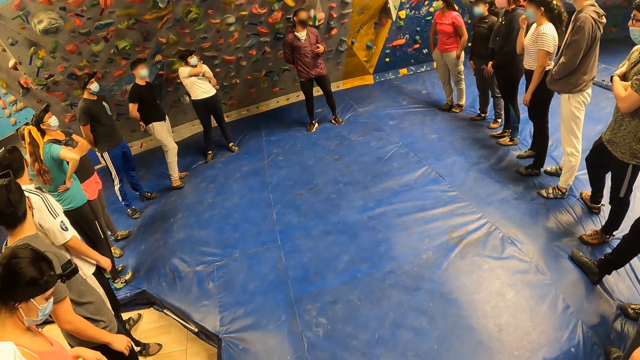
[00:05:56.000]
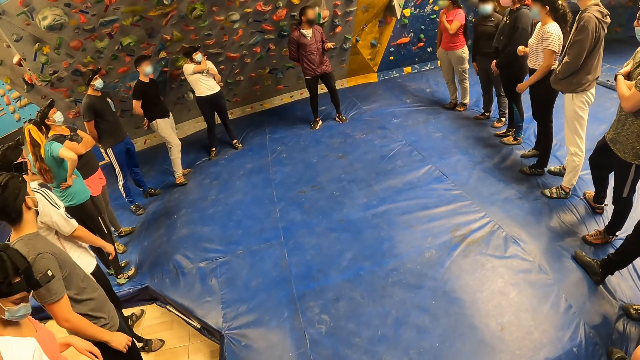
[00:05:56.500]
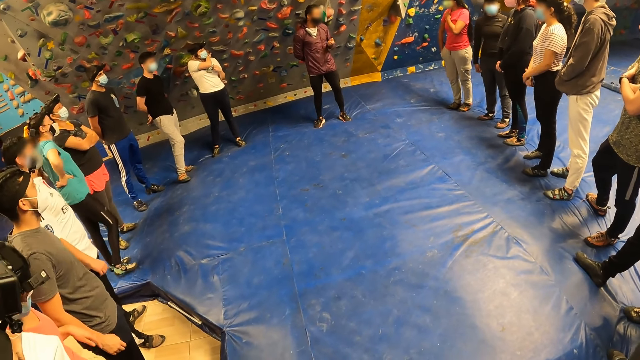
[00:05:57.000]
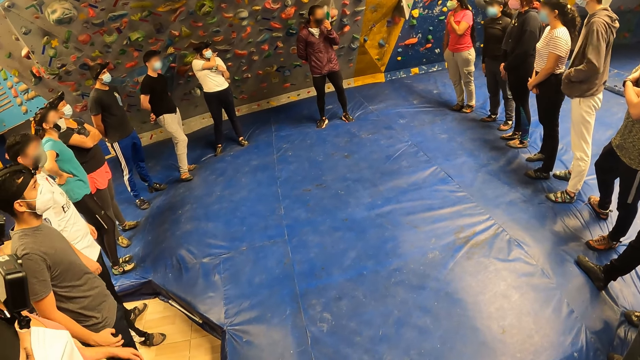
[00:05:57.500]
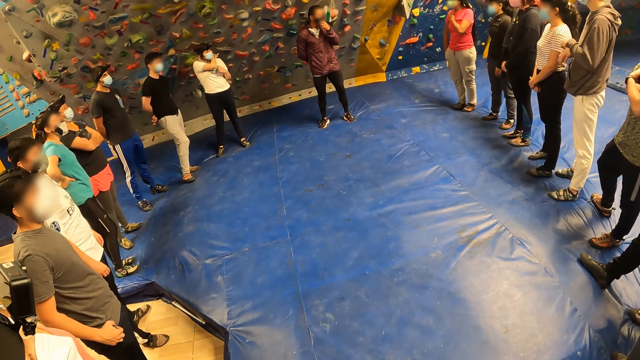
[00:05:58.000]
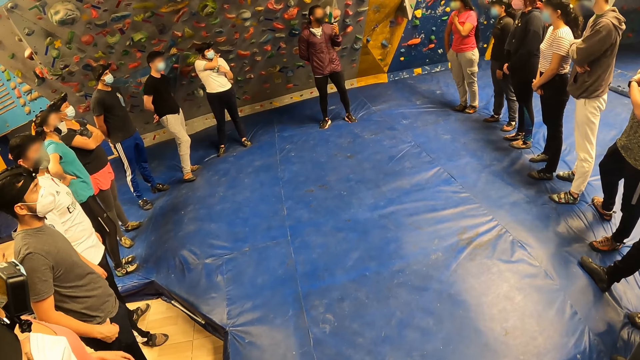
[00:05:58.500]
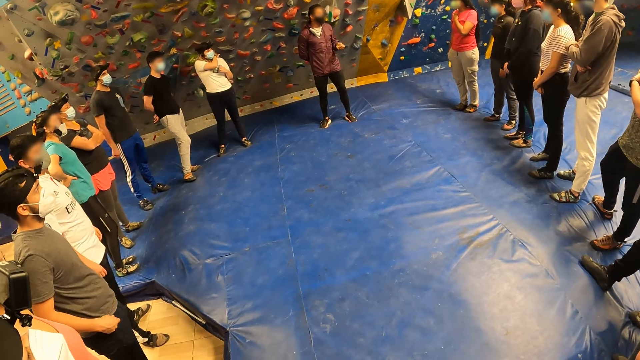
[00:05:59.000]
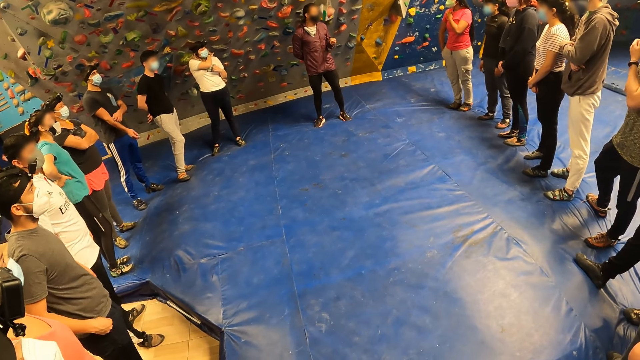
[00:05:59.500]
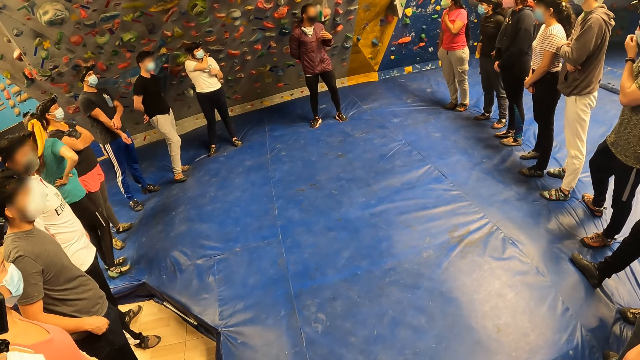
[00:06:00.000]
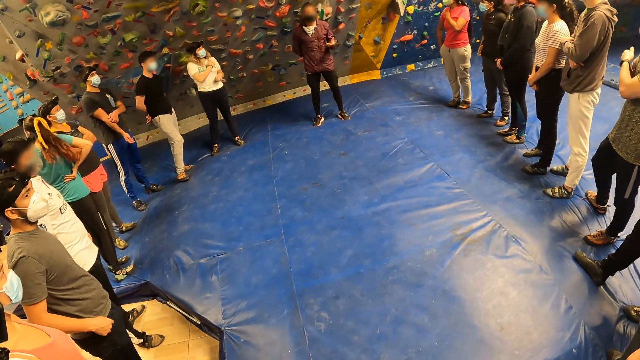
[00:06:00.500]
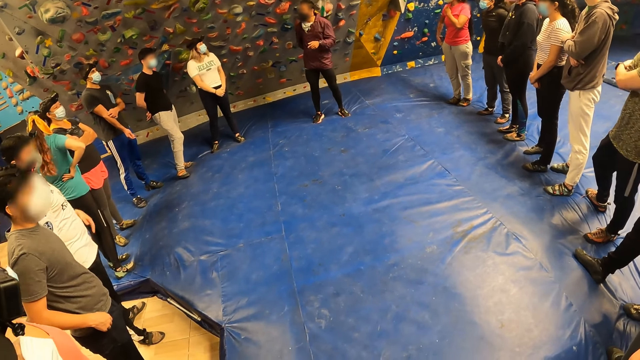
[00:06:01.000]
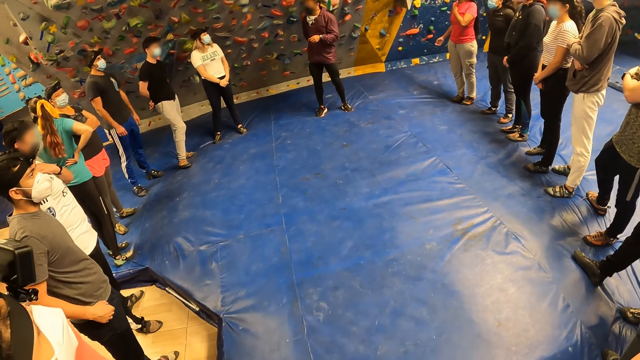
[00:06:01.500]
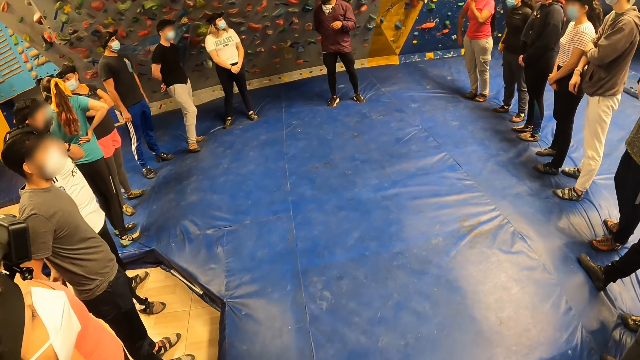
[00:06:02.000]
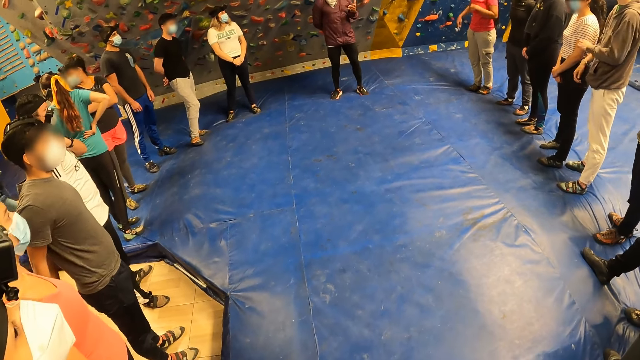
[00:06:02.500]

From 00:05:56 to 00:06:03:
An instructor touches his face mask with his left hand.

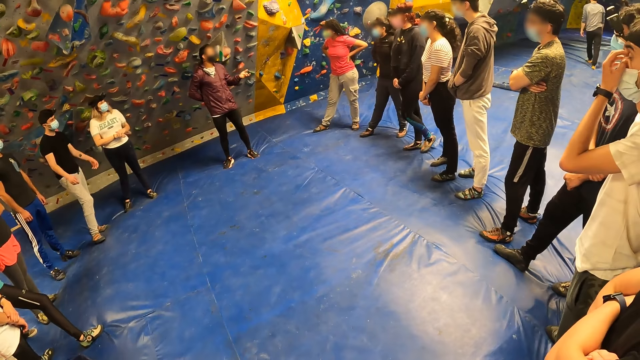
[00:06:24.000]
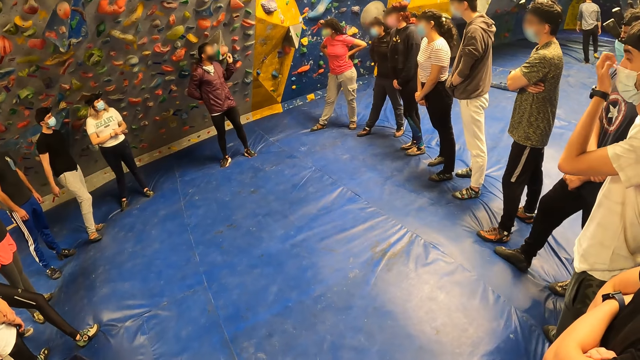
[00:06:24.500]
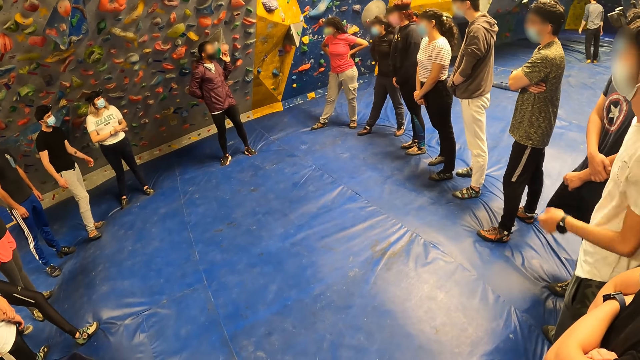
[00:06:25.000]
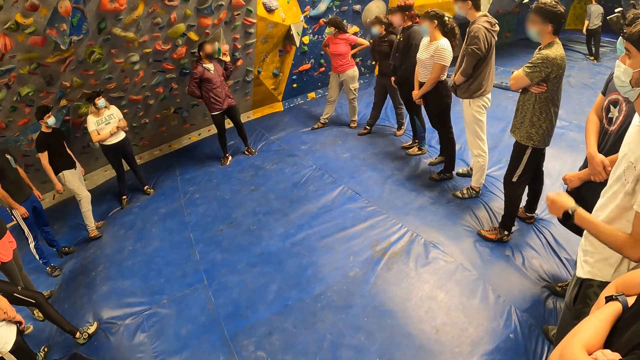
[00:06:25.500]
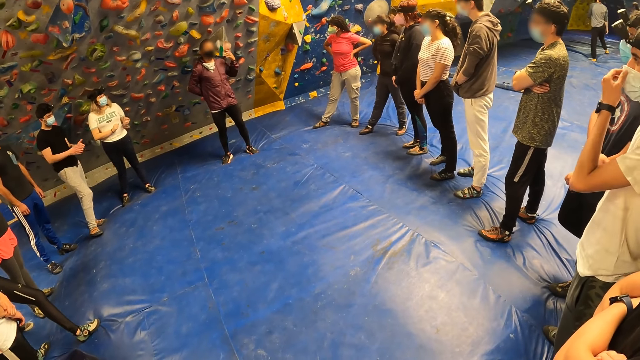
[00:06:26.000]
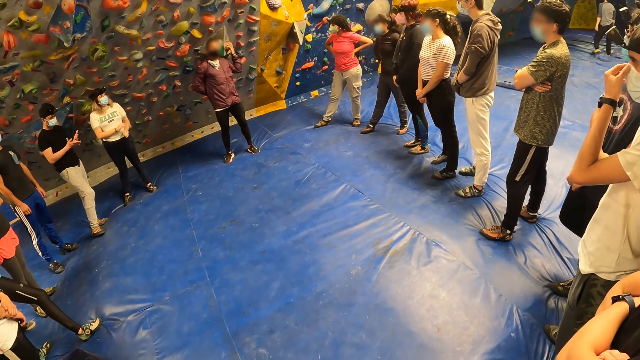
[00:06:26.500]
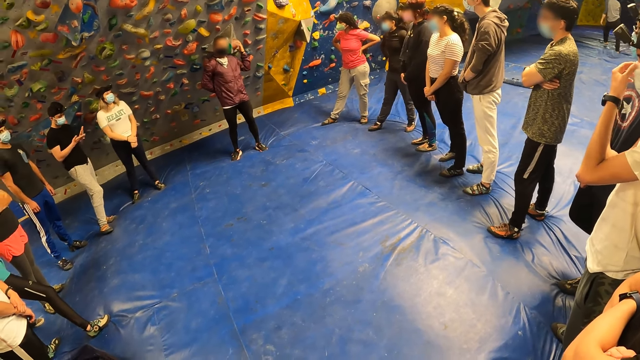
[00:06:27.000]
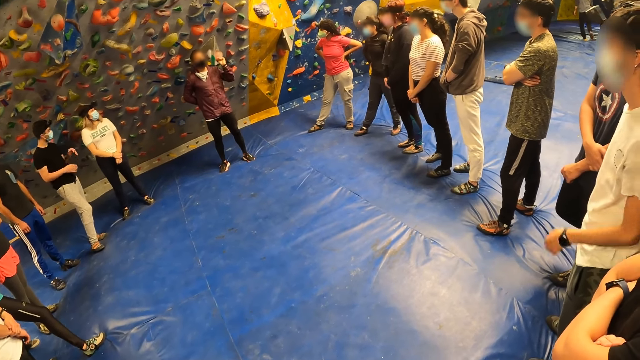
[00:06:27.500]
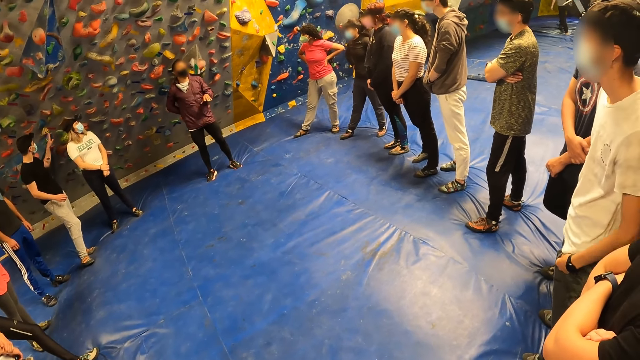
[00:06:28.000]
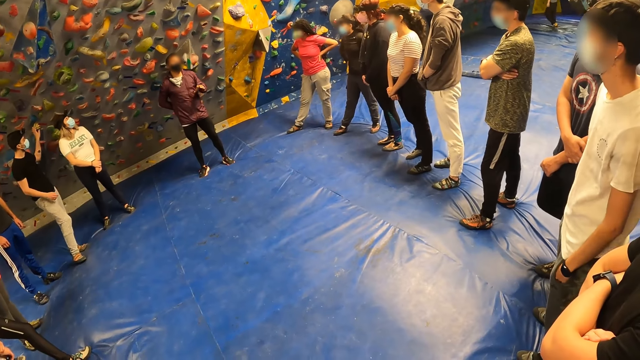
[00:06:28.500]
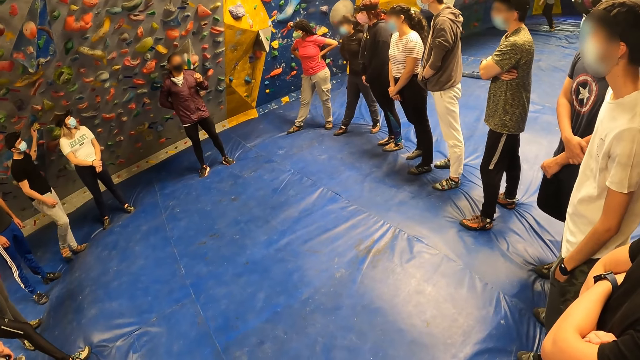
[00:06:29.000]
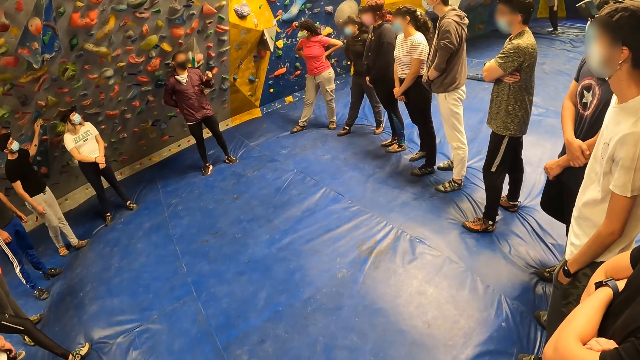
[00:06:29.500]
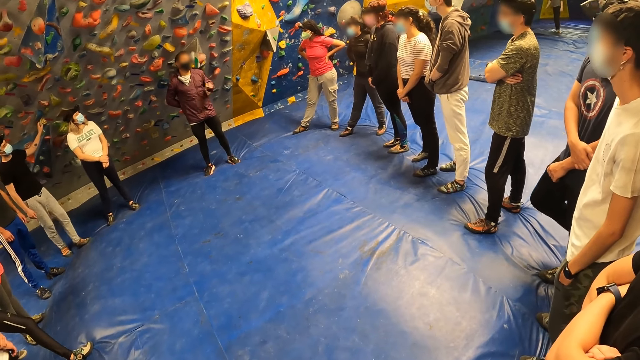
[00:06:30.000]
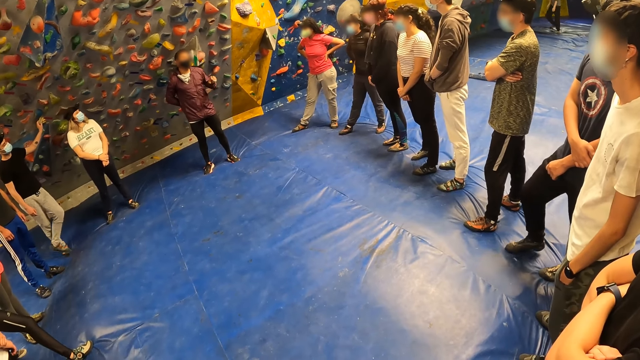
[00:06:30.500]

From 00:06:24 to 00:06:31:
A man adjusts his face mask with his left hand.

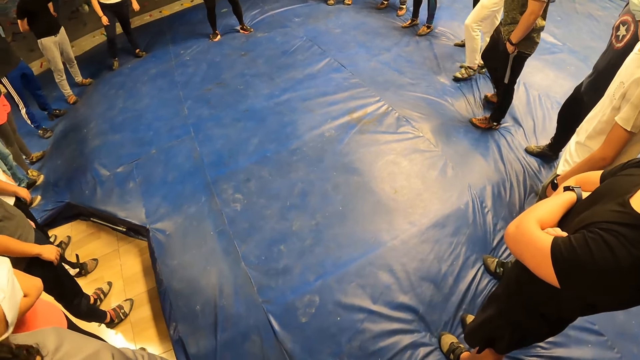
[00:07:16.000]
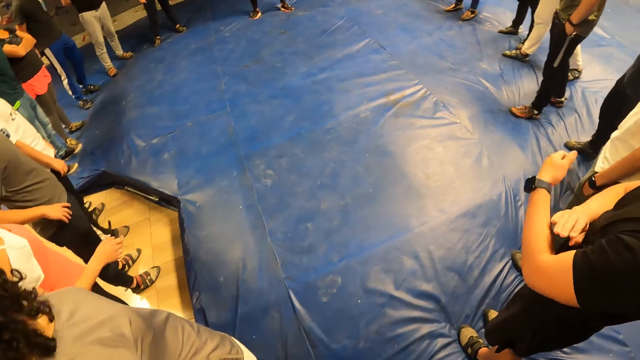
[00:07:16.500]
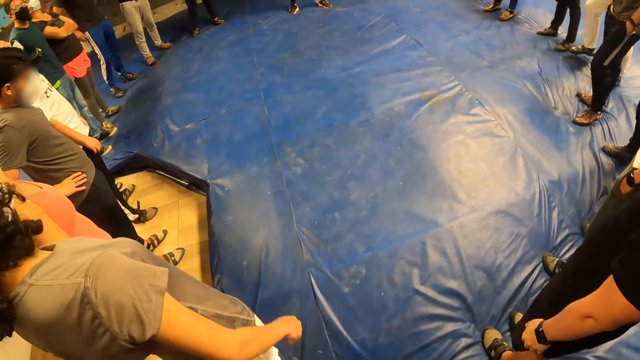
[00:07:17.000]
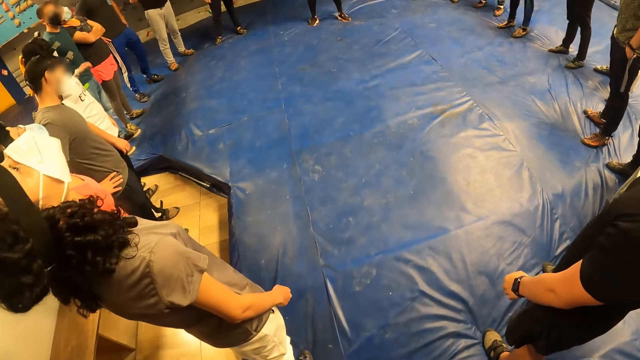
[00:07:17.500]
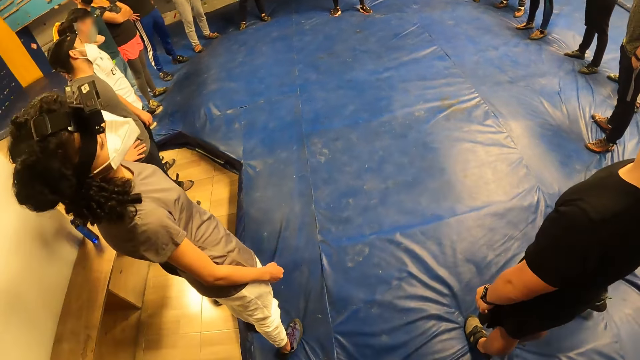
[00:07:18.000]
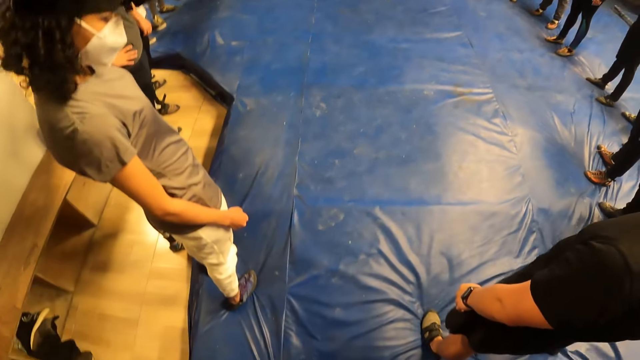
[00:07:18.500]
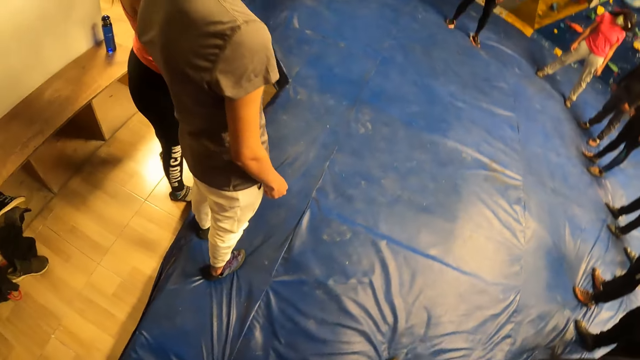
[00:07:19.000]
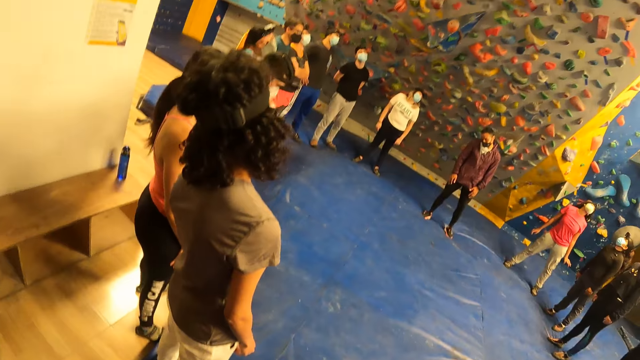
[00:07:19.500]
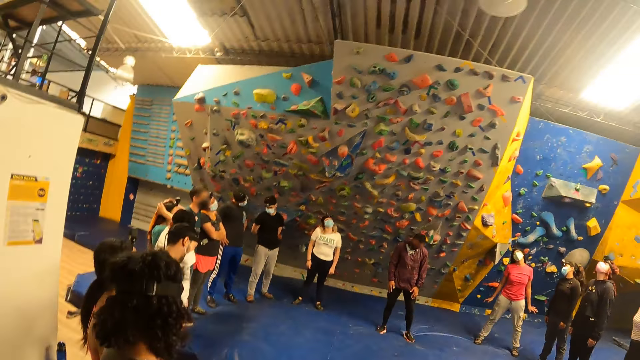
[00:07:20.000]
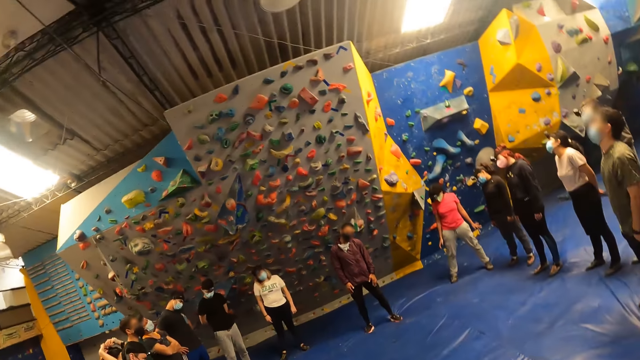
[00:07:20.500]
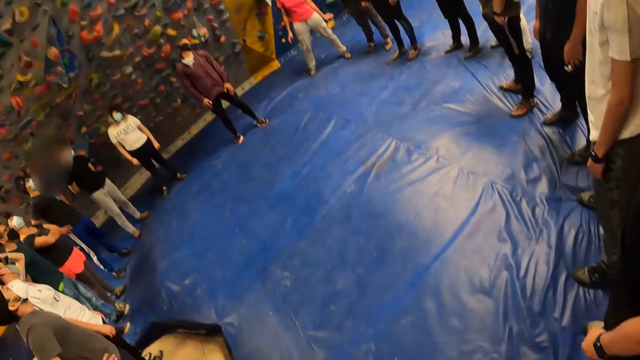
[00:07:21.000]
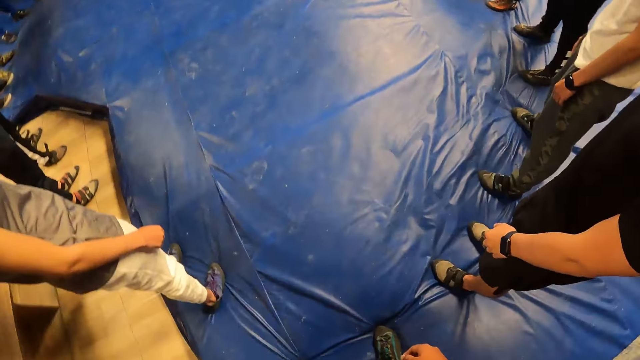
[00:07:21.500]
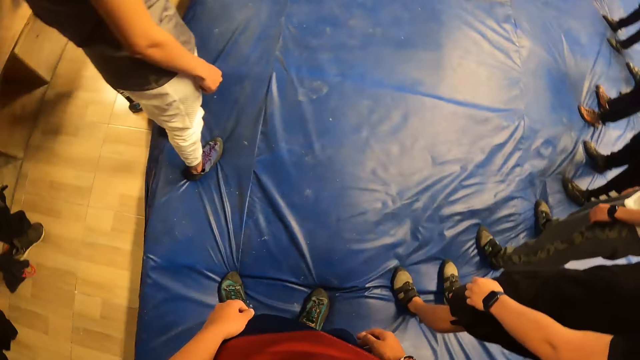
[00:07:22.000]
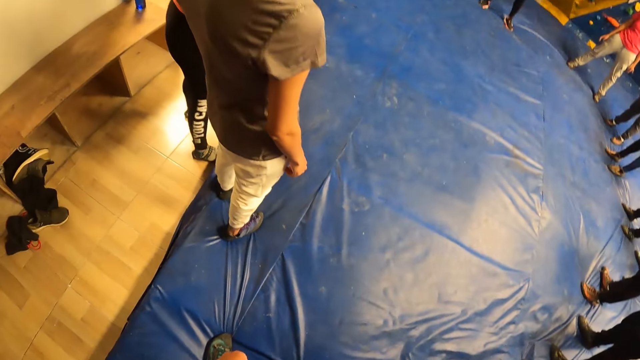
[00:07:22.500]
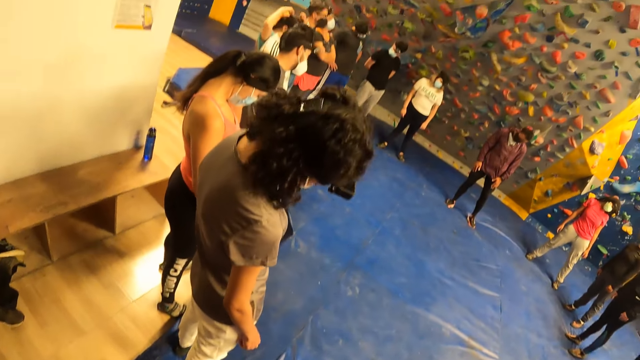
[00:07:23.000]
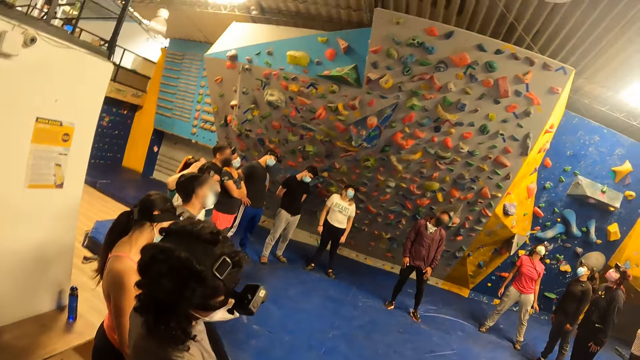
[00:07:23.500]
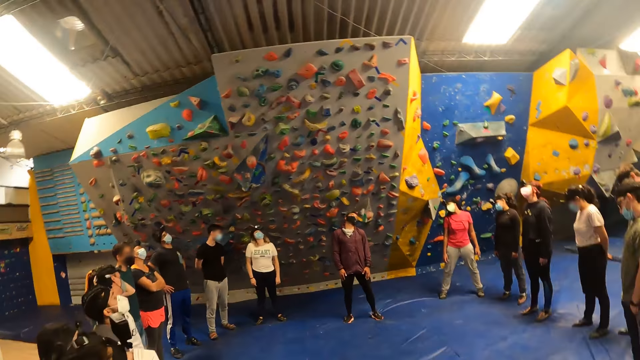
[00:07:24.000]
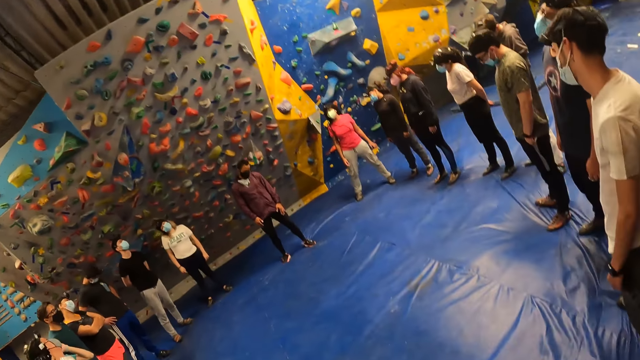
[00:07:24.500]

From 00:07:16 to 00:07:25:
The camera wearer performs a neck roll exercise.
